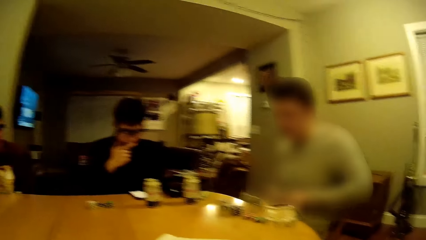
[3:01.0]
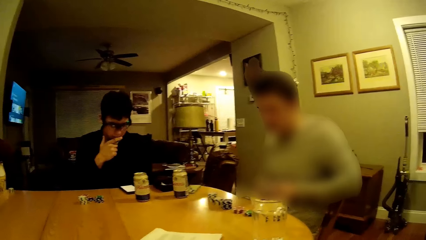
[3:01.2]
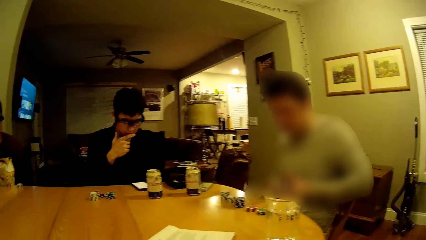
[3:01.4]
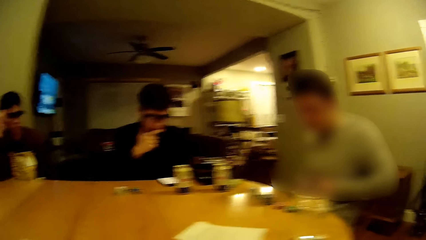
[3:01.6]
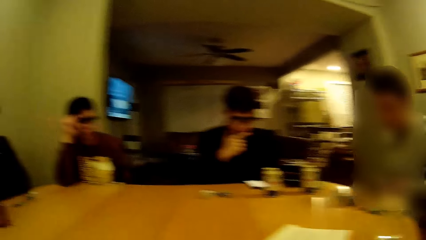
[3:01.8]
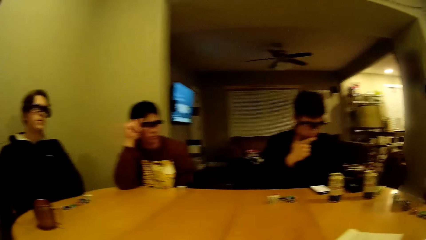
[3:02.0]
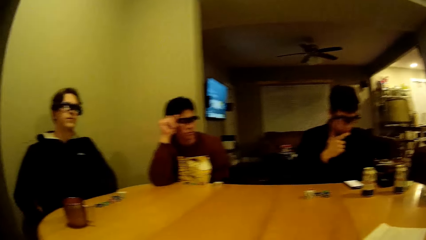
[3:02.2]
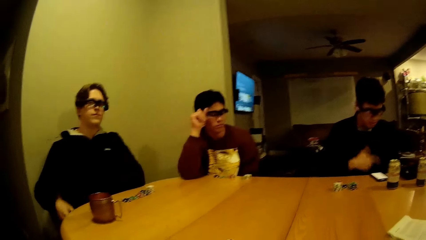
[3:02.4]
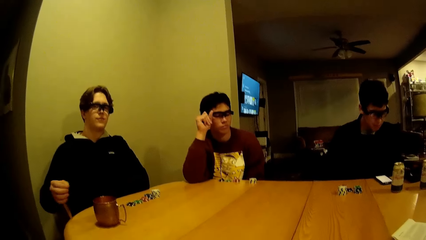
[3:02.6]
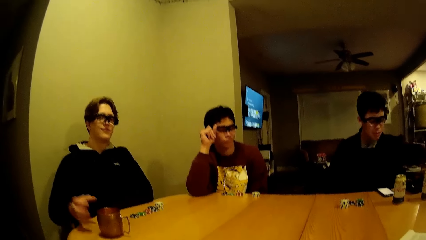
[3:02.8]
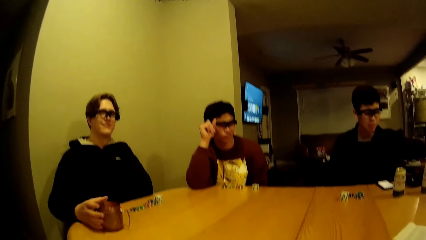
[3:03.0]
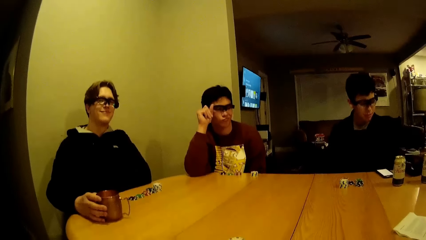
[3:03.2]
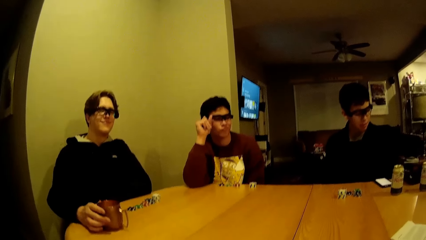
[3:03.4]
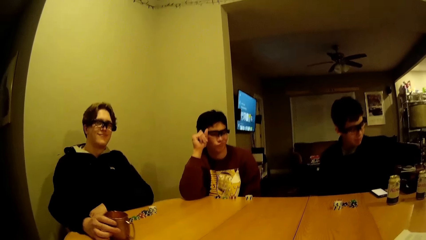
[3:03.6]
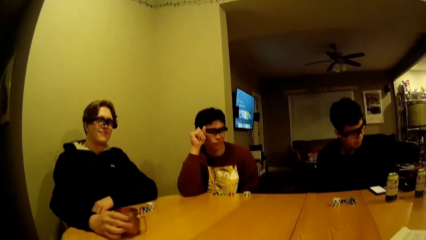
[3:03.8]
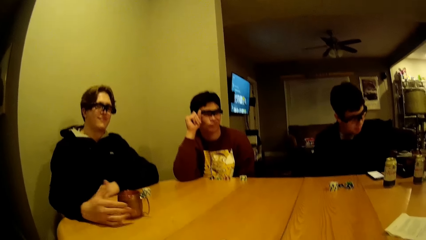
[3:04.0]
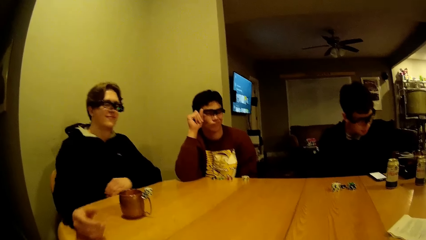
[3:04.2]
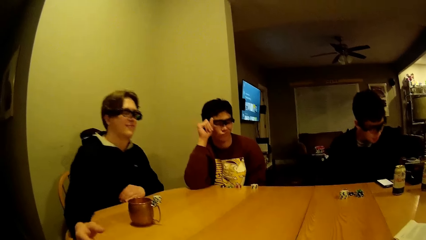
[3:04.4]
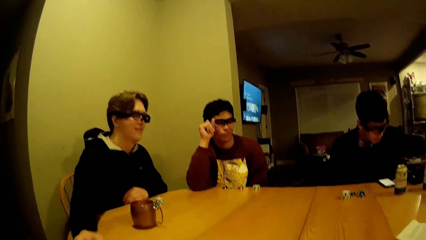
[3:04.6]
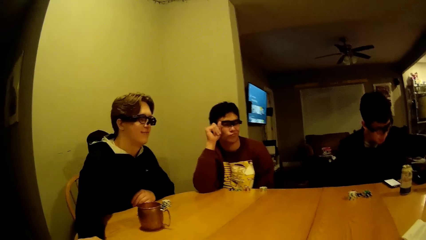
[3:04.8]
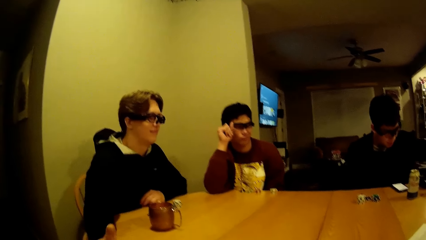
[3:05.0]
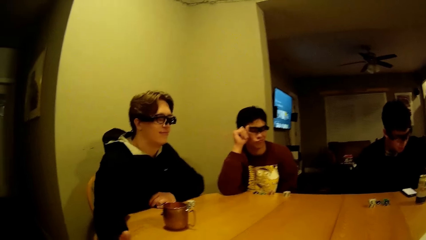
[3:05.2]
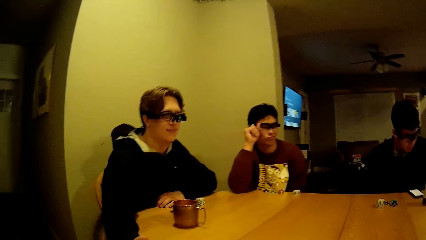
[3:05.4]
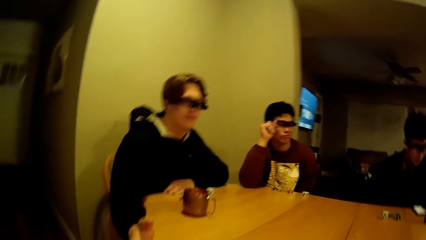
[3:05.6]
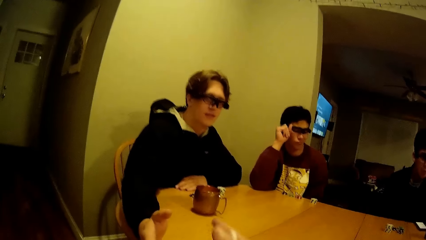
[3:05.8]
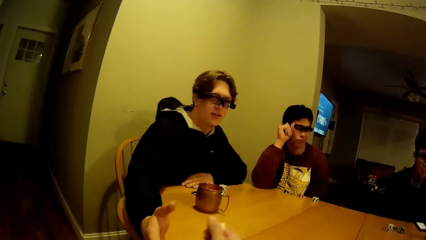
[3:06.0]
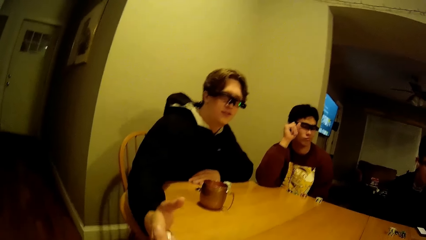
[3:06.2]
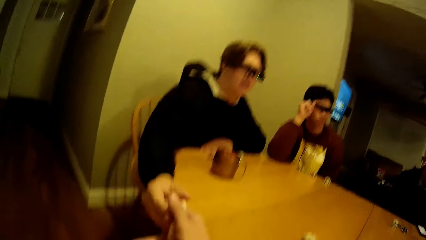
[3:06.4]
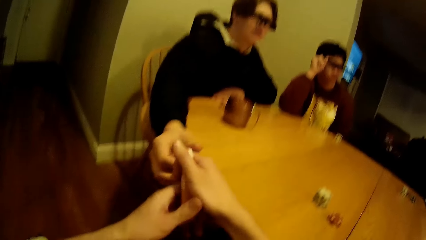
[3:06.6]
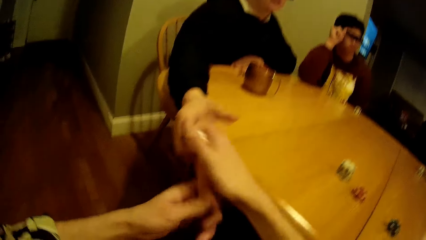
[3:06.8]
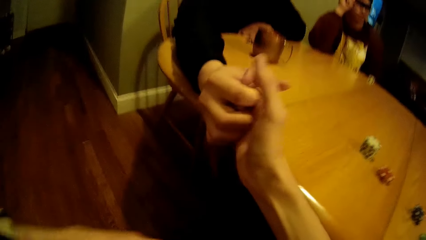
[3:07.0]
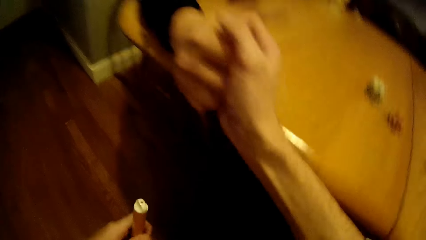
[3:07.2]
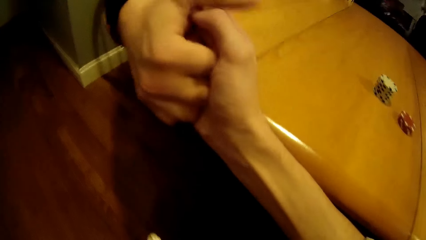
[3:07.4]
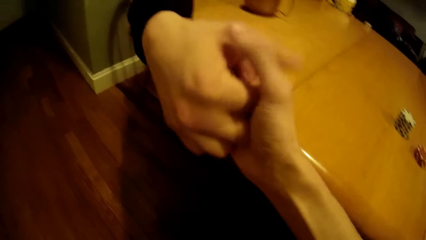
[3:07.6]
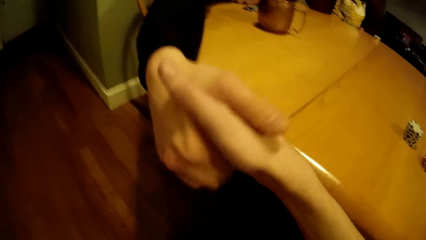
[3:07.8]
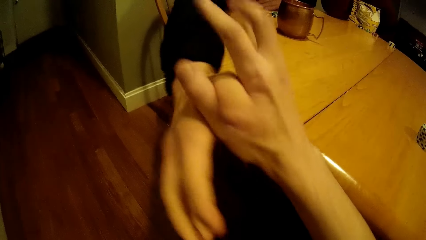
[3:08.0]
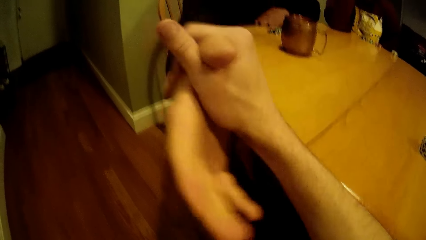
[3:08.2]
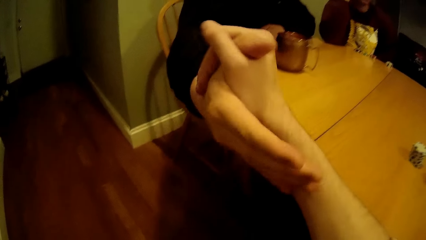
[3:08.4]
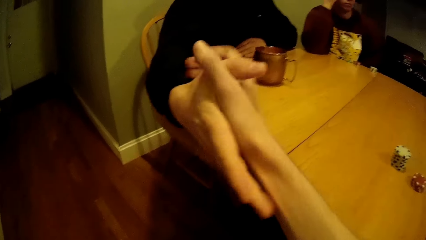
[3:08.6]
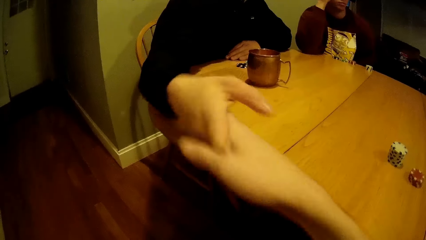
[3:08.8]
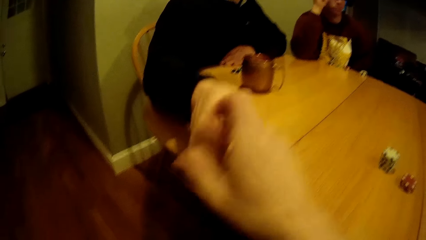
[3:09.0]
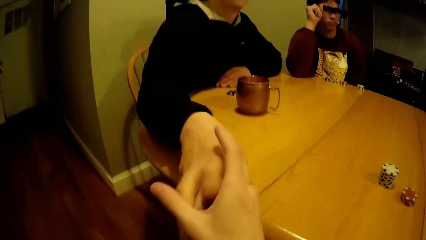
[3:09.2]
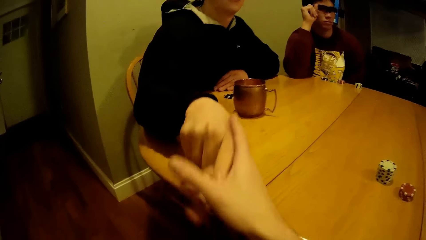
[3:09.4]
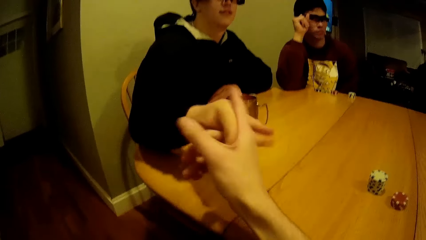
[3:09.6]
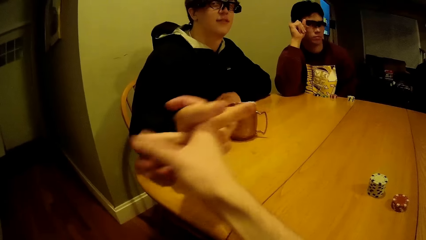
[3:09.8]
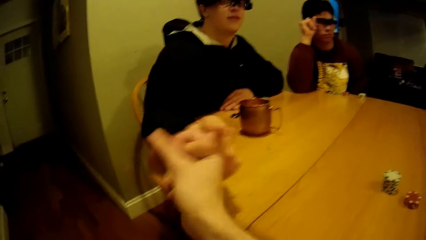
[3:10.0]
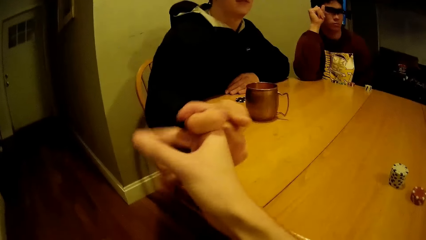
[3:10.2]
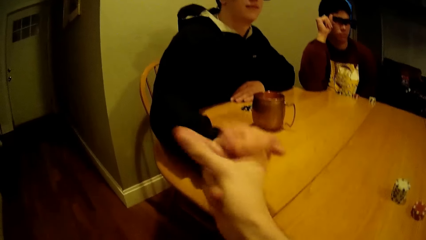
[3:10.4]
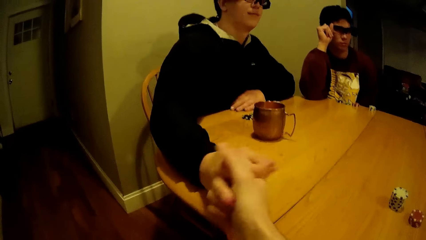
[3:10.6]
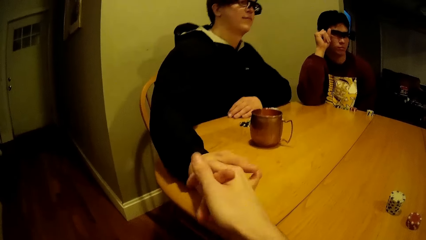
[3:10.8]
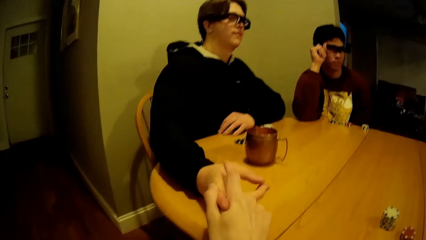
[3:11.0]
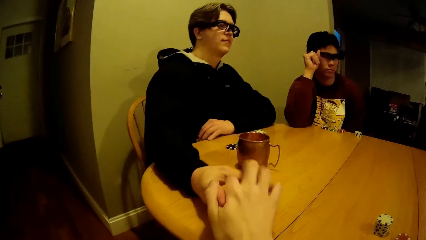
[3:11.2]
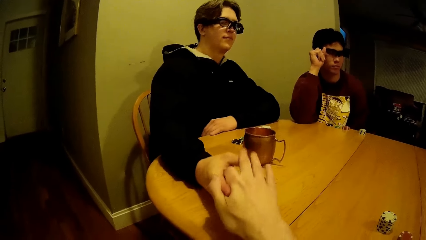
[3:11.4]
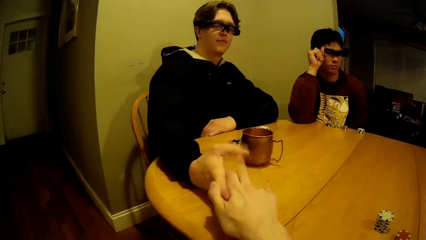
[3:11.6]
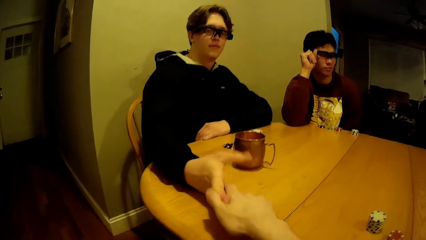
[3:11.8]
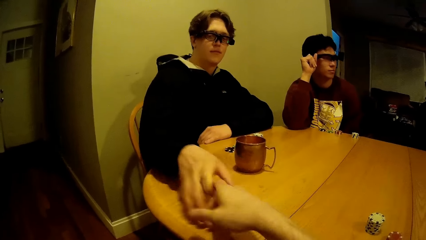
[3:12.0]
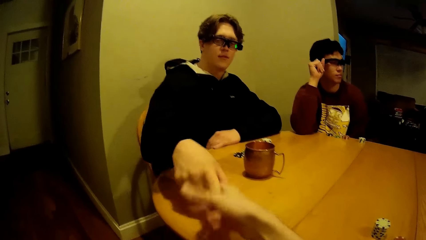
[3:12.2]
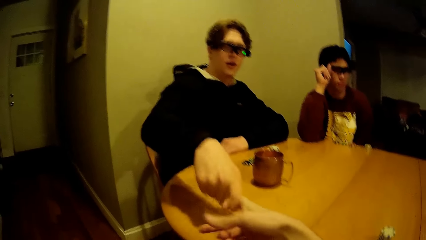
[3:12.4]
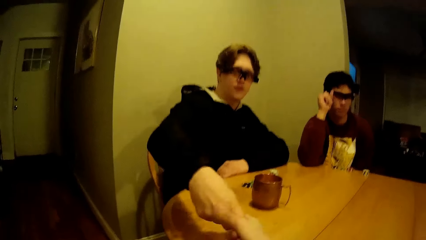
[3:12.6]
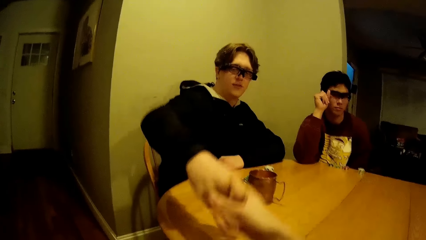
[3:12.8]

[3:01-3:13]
The camera wearer looks at a man. Another man adjusts the cup on the table with his right hand. The camera wearer interacts with the other man with his right hand. He holds the other man's hand.

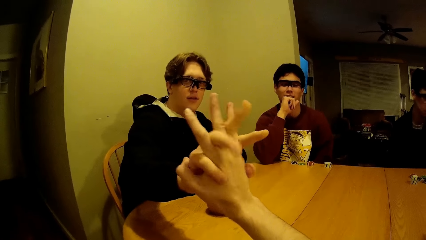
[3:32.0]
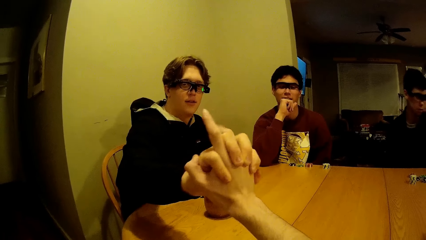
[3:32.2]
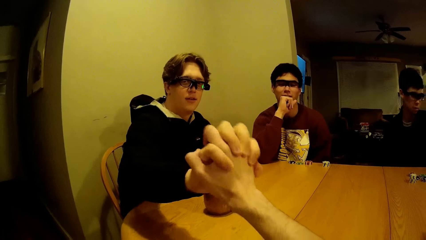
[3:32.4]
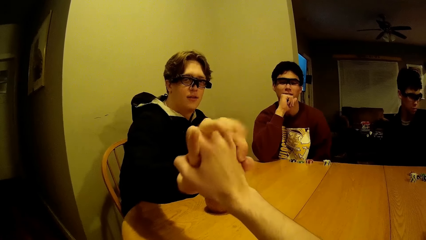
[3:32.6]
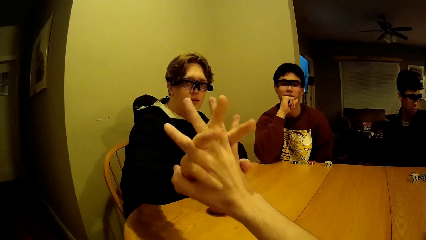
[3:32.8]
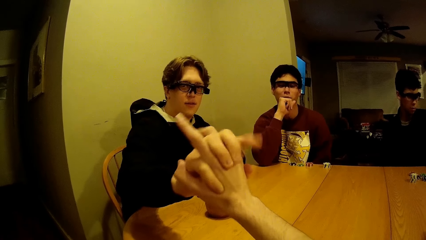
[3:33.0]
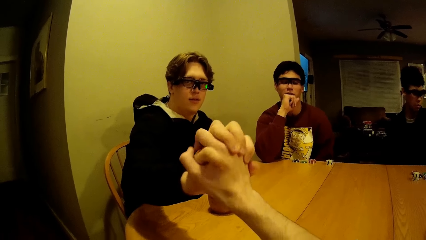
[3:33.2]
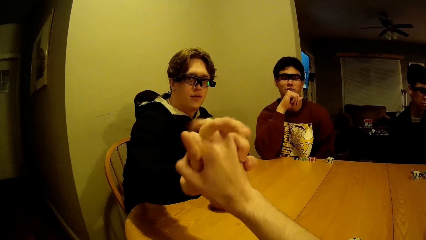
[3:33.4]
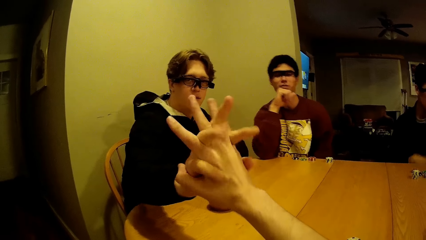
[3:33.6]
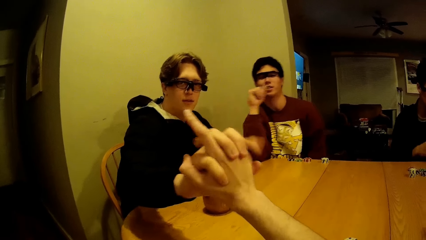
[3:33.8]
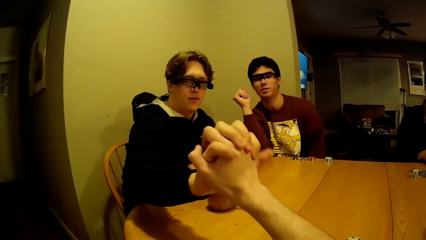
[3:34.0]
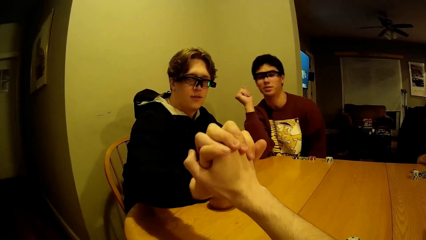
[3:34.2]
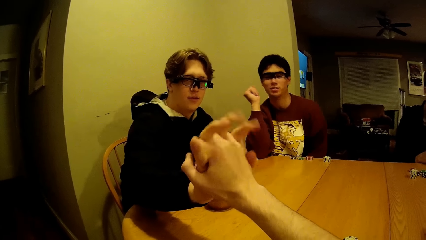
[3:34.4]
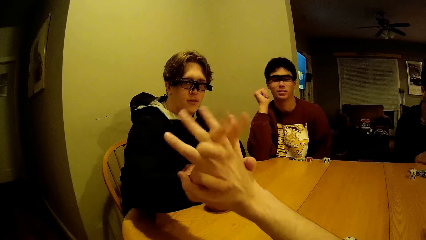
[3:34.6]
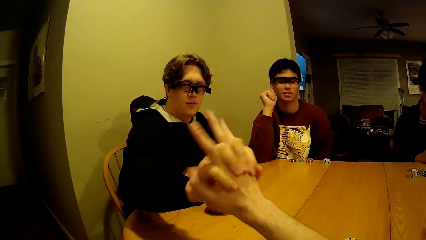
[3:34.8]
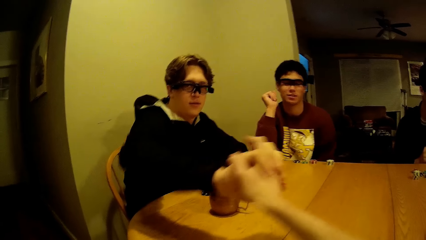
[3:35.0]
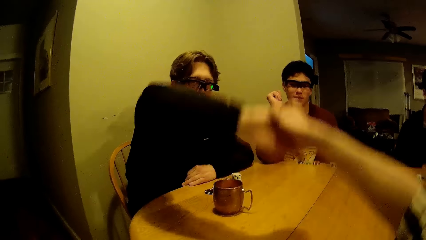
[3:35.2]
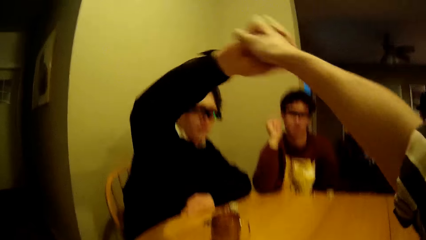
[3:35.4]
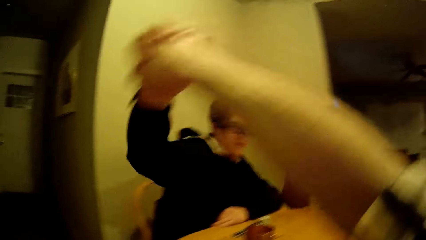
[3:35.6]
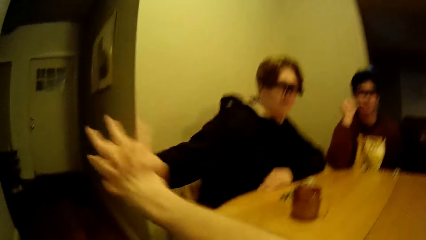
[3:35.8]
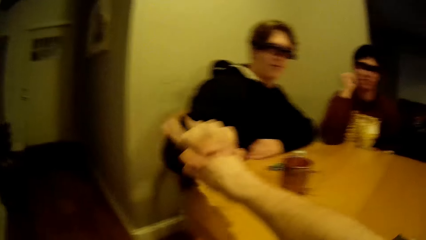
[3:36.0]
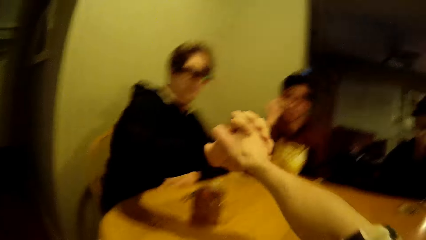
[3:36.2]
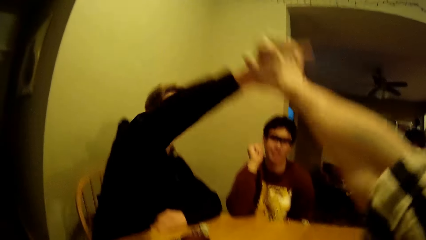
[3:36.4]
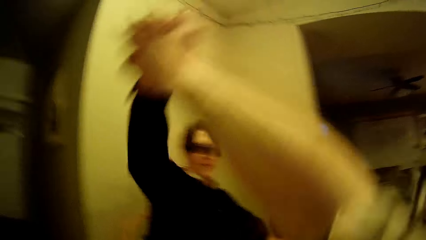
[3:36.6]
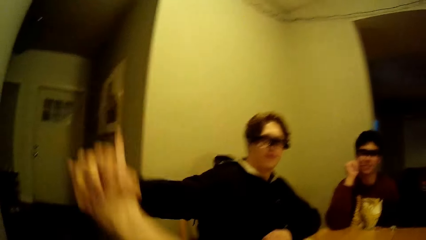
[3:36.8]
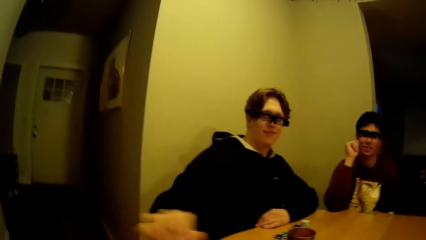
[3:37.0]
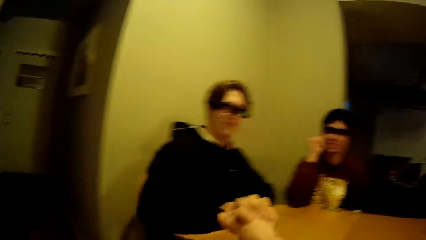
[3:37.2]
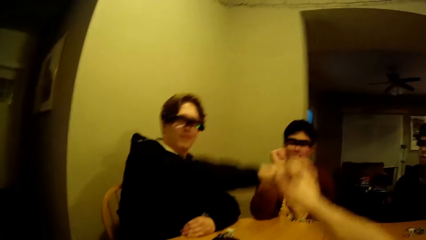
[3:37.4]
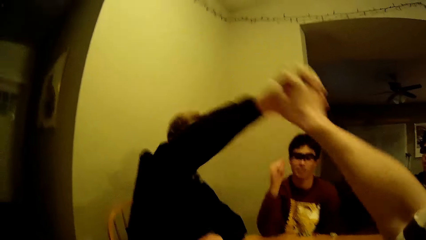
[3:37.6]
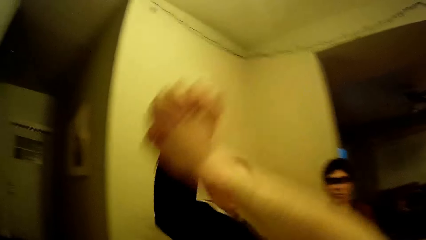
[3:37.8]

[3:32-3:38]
A man places his right hand on the table.
